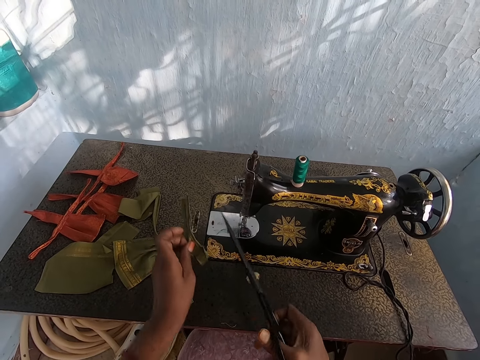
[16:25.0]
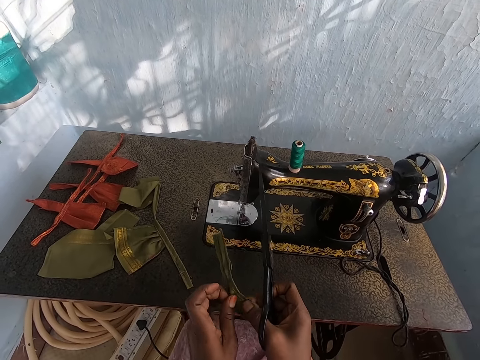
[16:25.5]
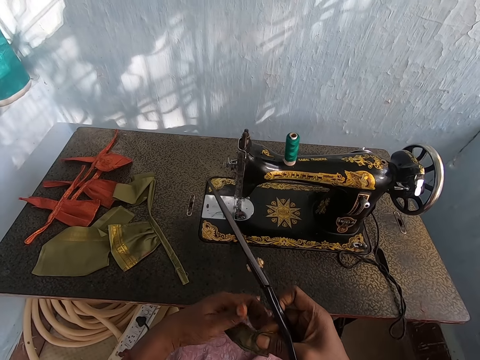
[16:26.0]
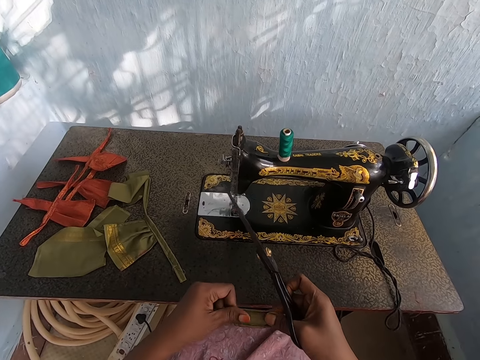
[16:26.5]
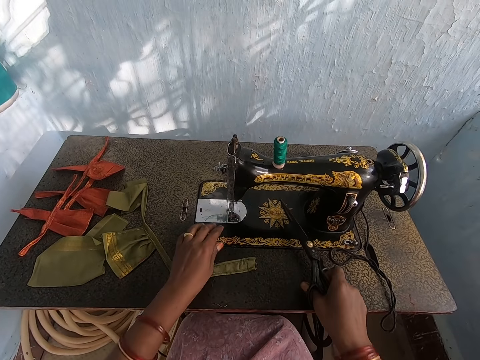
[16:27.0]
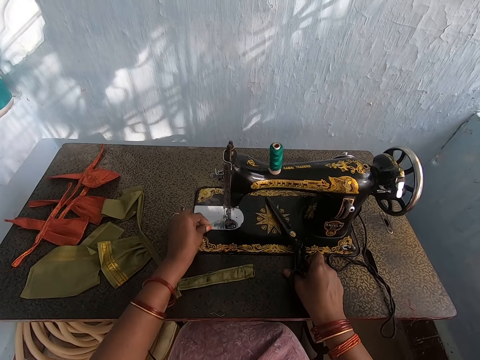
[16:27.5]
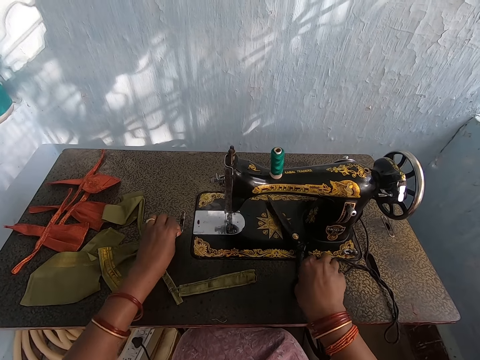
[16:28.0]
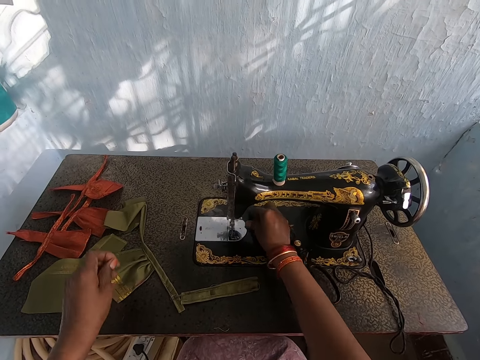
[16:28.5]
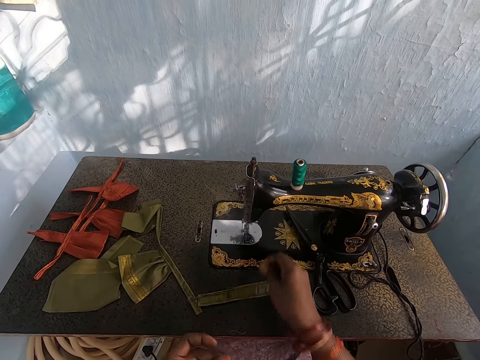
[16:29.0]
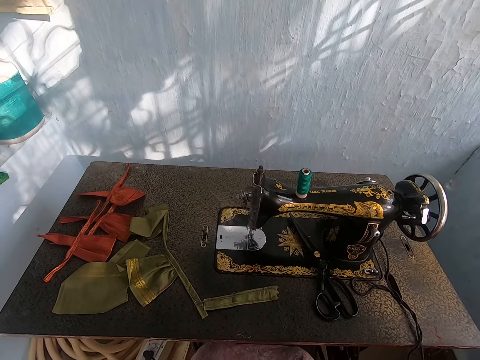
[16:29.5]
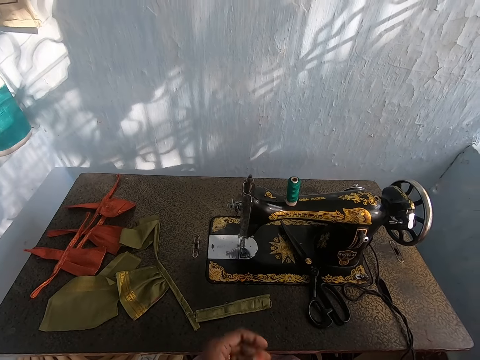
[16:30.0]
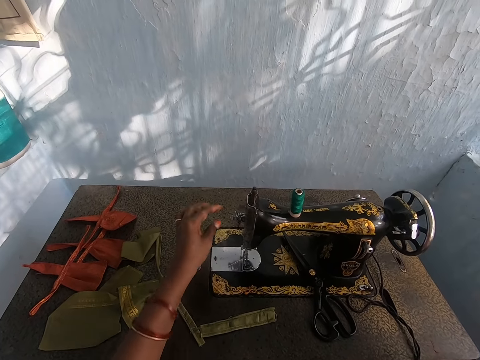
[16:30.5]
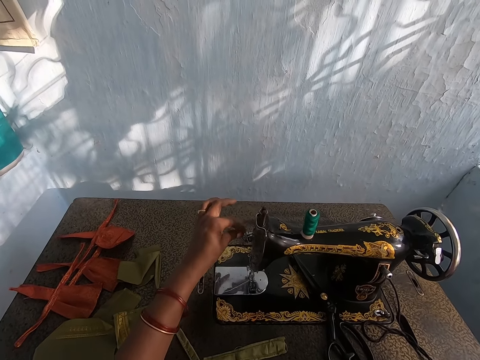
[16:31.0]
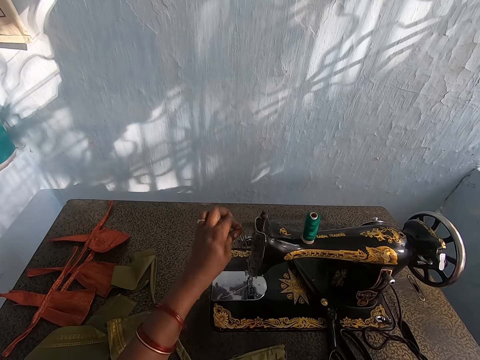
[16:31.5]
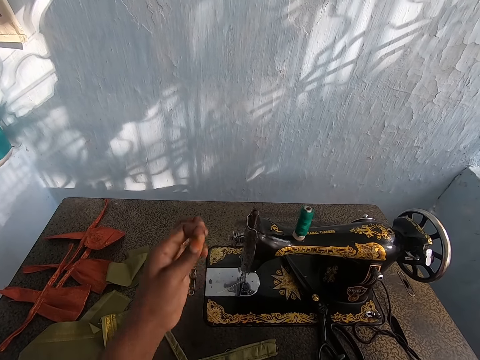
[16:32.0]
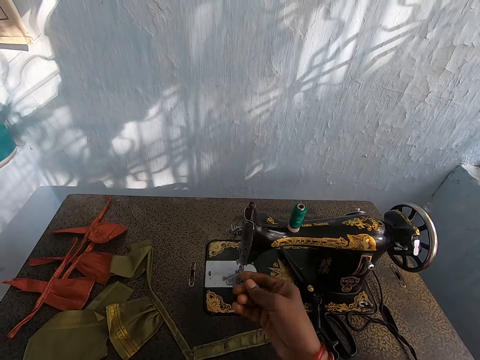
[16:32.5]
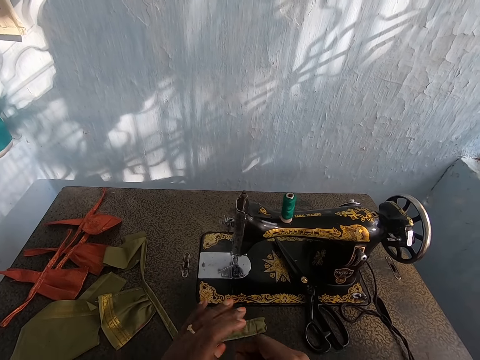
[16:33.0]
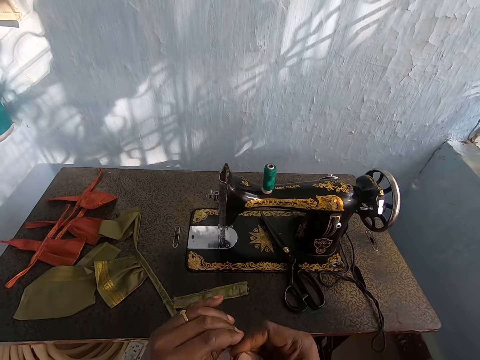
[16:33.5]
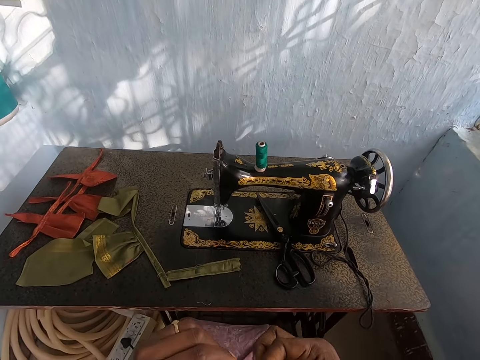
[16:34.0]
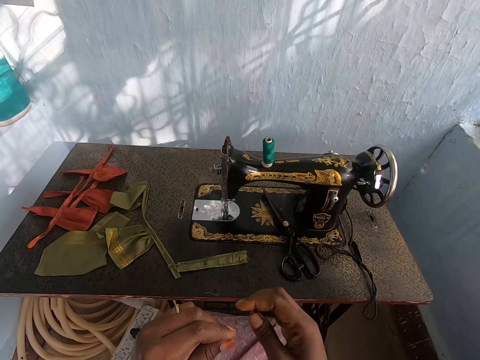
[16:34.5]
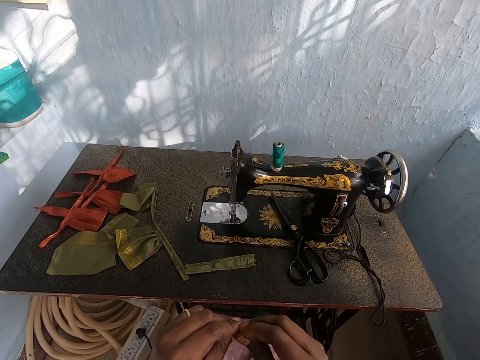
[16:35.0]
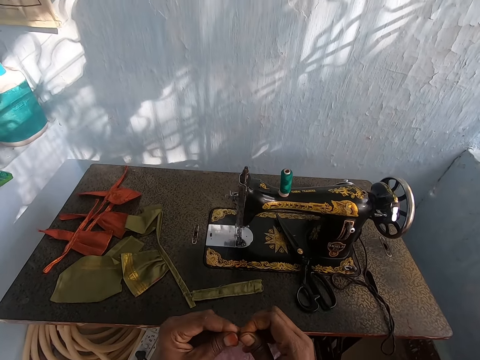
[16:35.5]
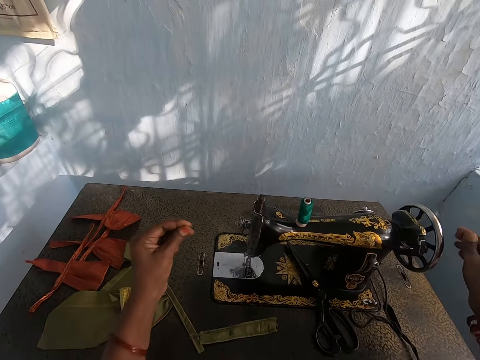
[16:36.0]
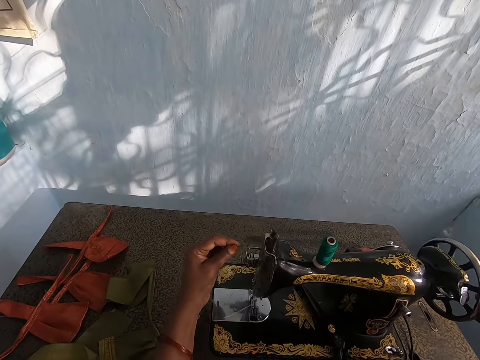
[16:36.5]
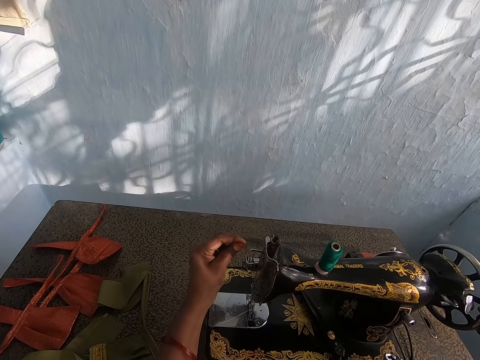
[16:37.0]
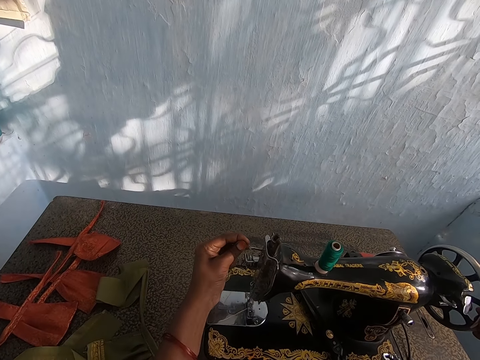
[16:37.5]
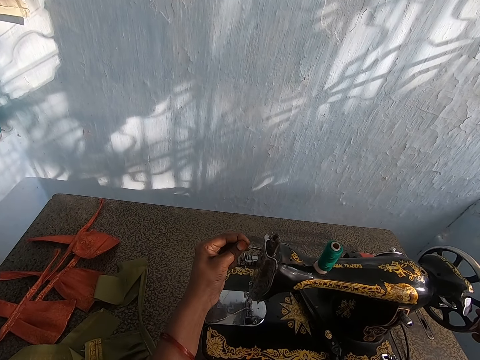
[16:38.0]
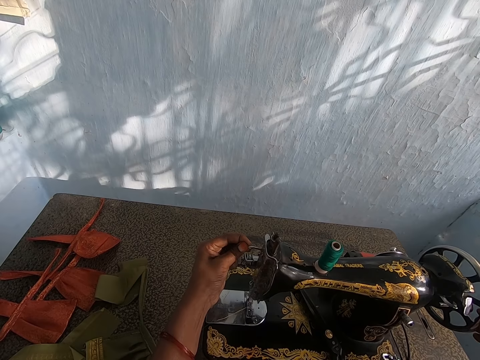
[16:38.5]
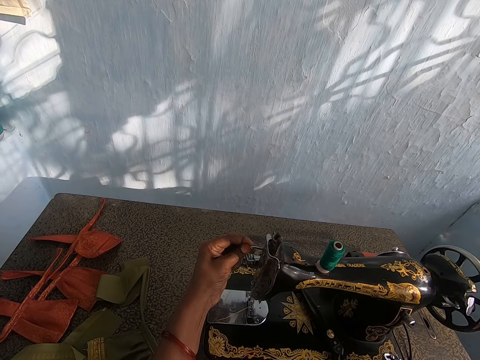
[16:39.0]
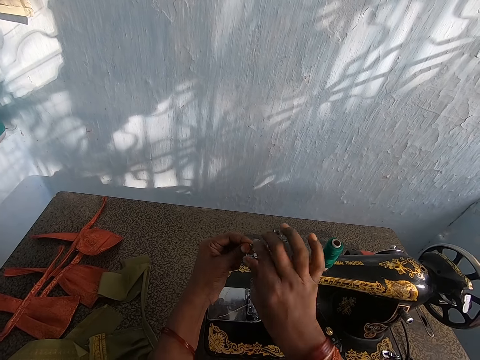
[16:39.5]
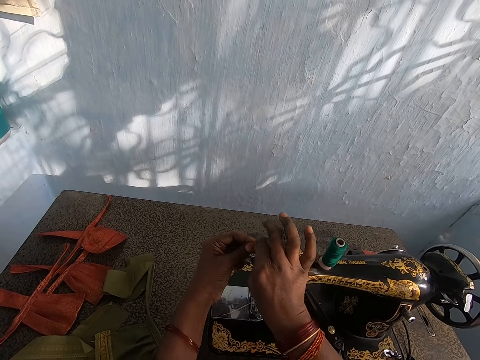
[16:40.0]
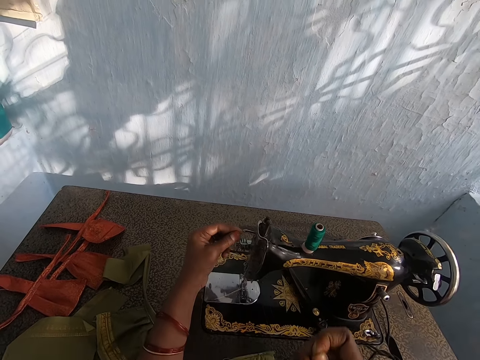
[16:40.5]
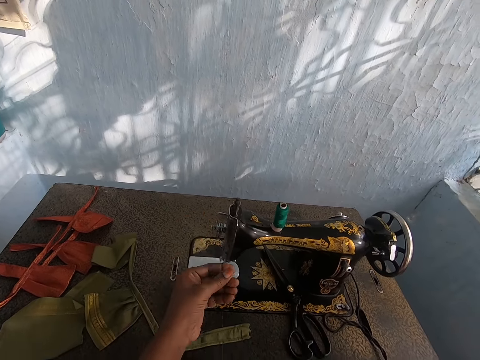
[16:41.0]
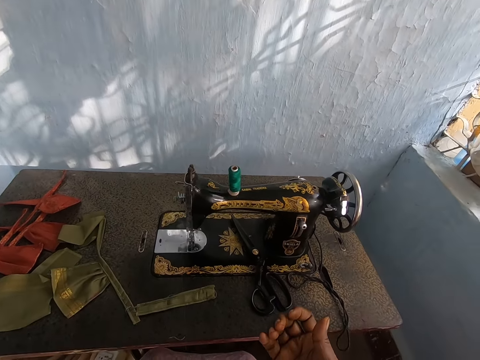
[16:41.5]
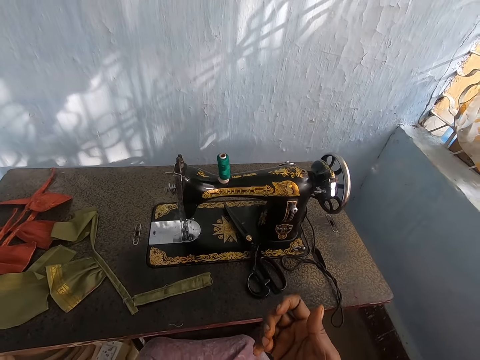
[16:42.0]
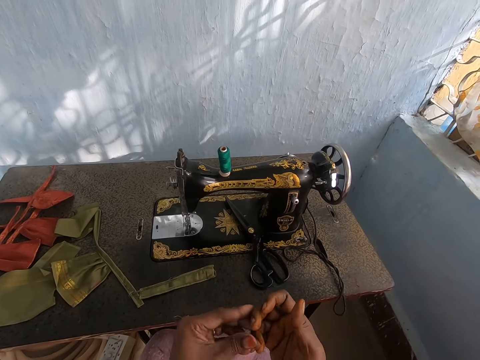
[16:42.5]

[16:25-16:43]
The camera wearer picks the piece of cloth from the table with her left hand. She passes the piece of cloth from her left hand to her right hand. She passes the piece of cloth from her right hand to her left hand. She drops the piece of cloth on the table with her left hand. She pulls the thread on the sewing machine with both hands. She drops the pair of scissors on the table with her right hand. She sets the thread on the sewing machine with her left hand. She removes the thread from the sewing machine with her right hand.

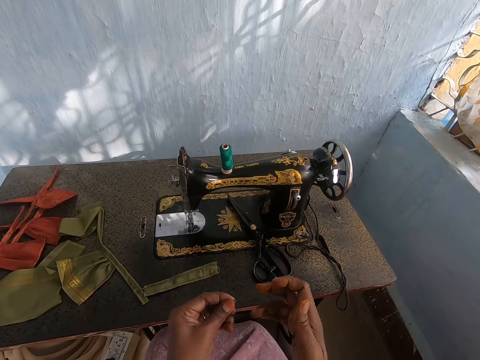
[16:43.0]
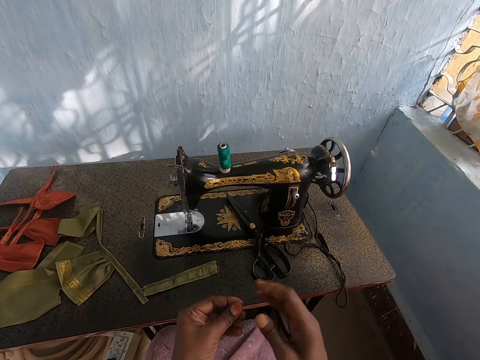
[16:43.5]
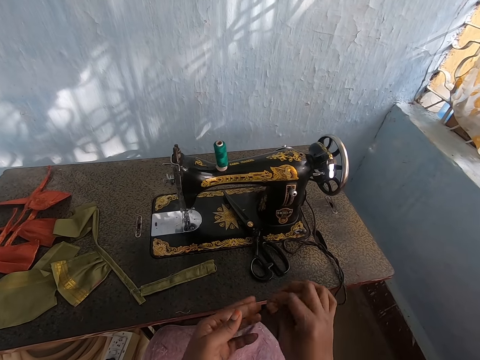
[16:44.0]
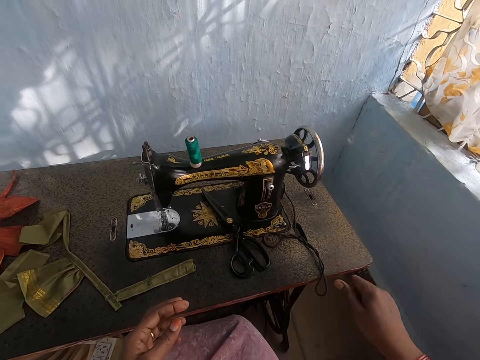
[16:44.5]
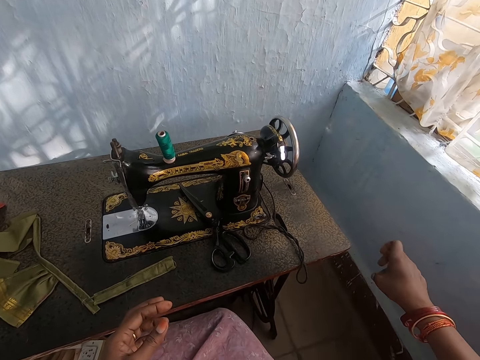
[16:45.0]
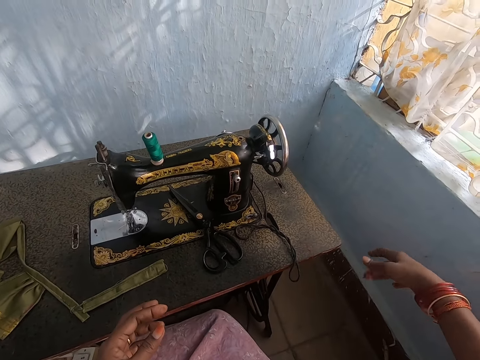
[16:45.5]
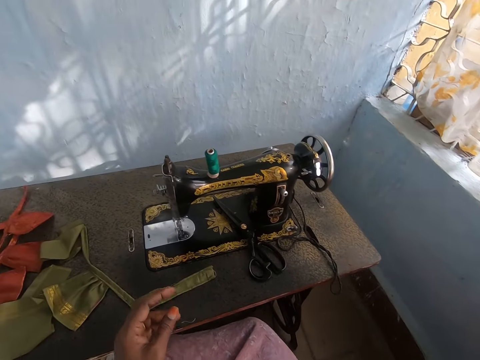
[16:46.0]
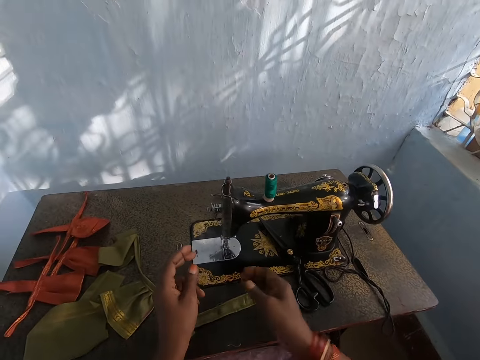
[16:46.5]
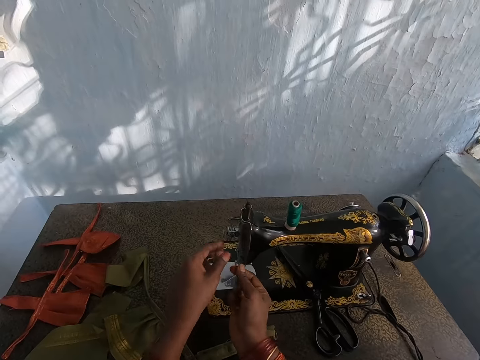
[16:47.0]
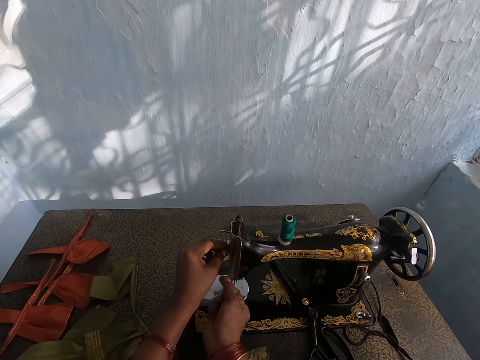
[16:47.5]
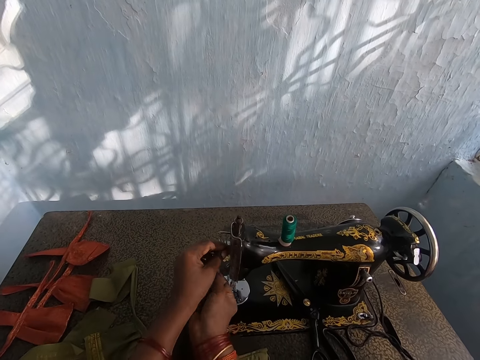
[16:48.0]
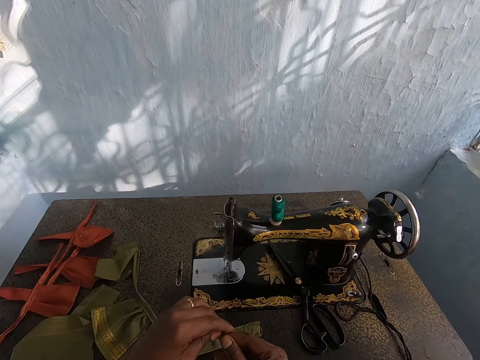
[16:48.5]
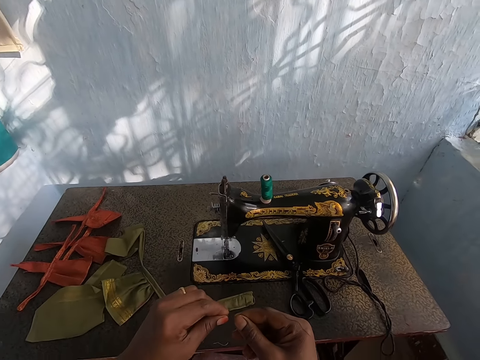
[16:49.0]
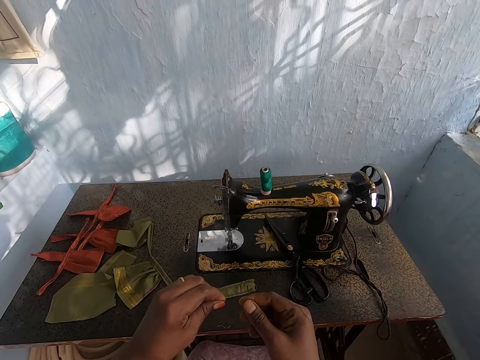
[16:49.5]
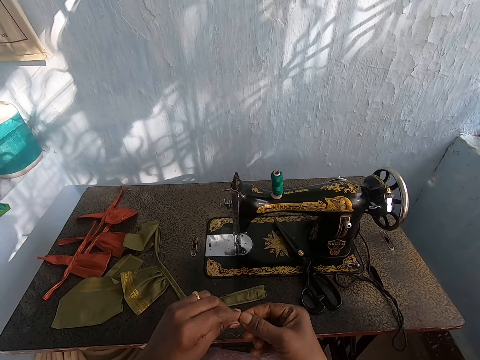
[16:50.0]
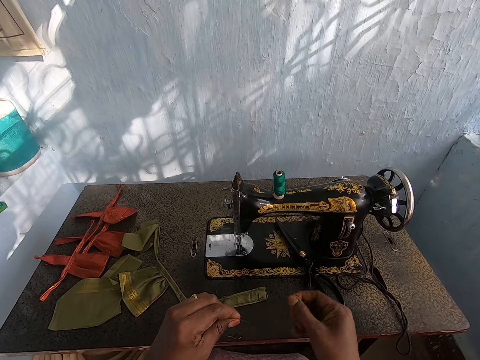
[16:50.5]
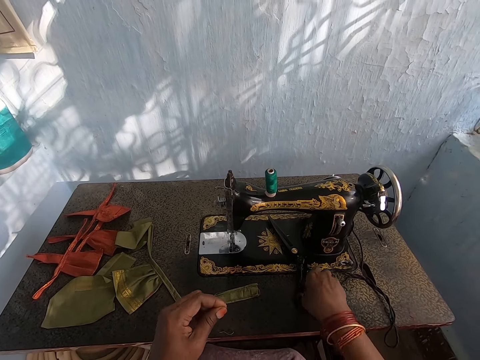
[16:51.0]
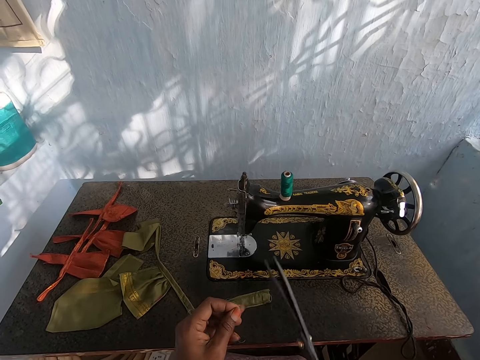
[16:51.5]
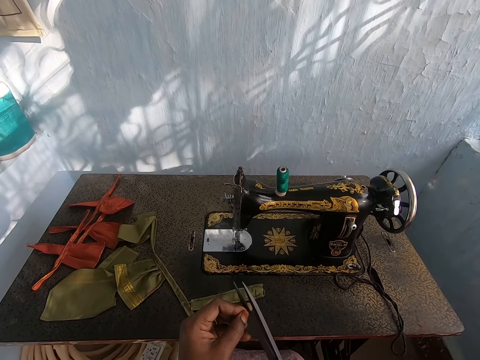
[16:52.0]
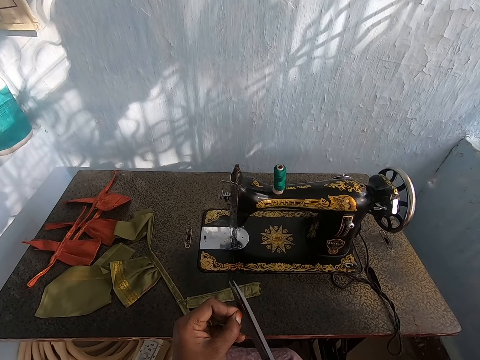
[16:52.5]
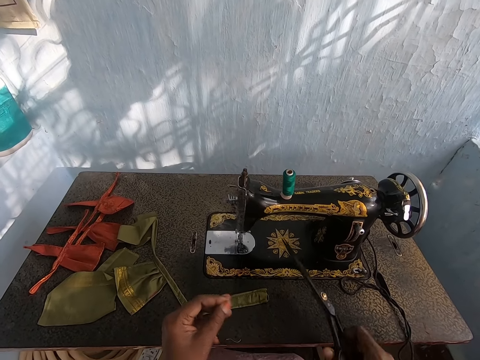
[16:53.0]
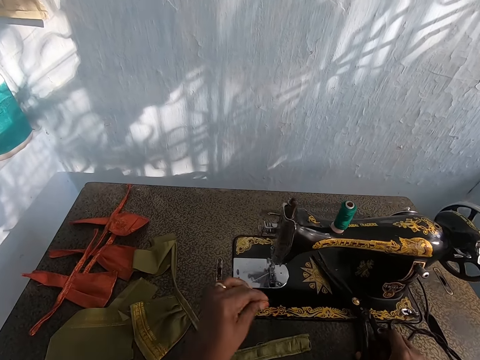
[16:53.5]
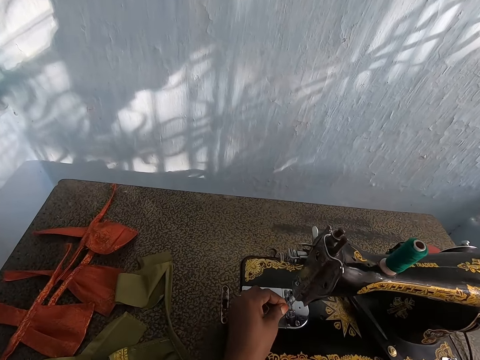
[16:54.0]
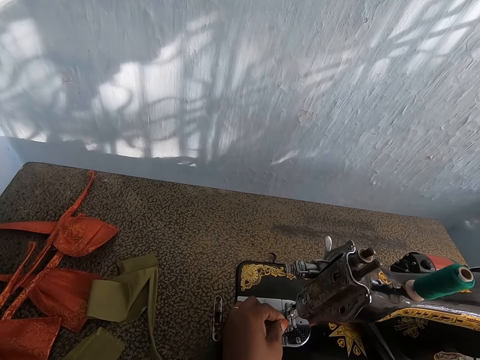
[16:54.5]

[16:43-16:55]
The camera wearer pulls the thread from the sewing machine with both hands. She picks the pair of scissors from the table with her right hand. She cuts the thread with the pair of scissors in her right hand. She drops the pair of scissors on the table with her right hand. She puts the thread through the eye of the needle with her left hand.
